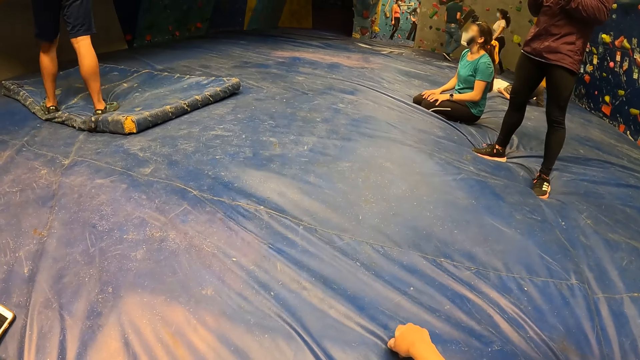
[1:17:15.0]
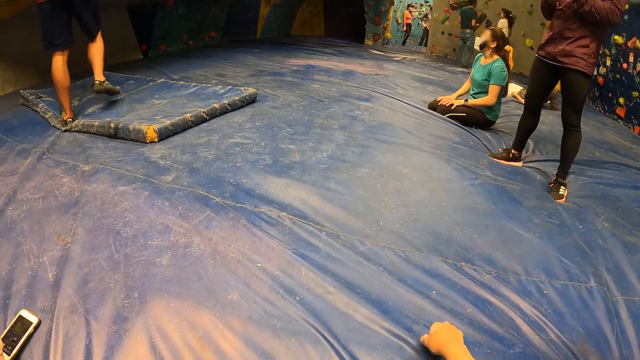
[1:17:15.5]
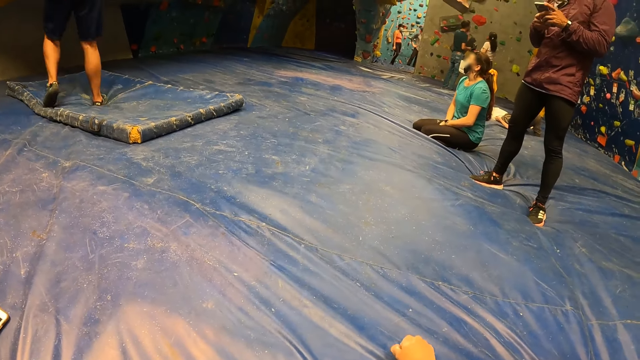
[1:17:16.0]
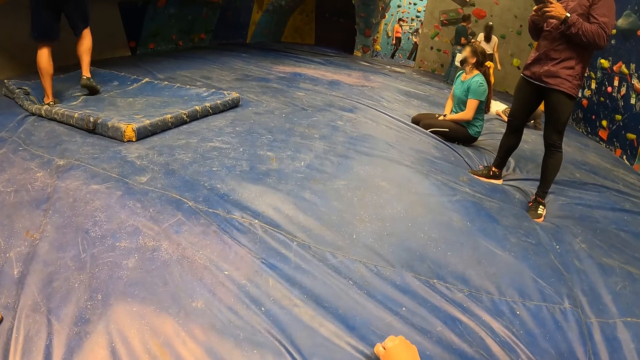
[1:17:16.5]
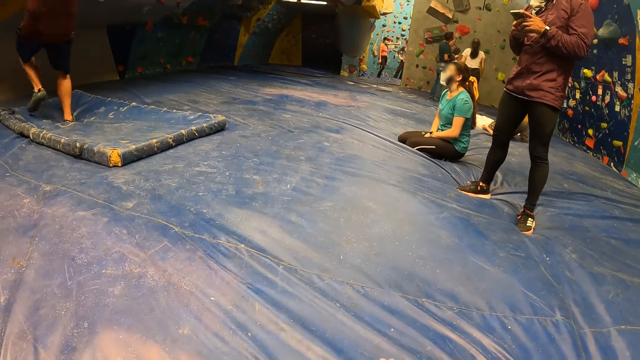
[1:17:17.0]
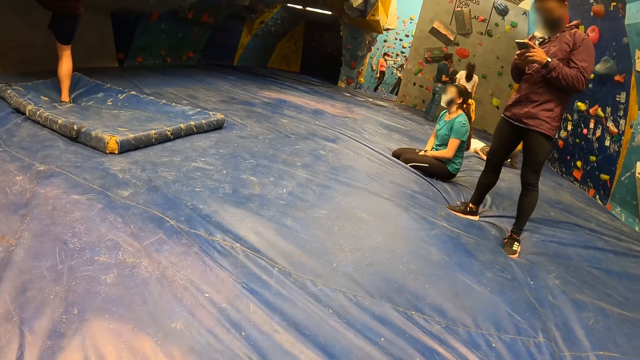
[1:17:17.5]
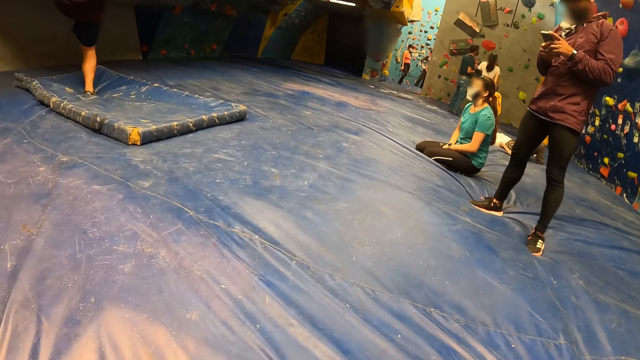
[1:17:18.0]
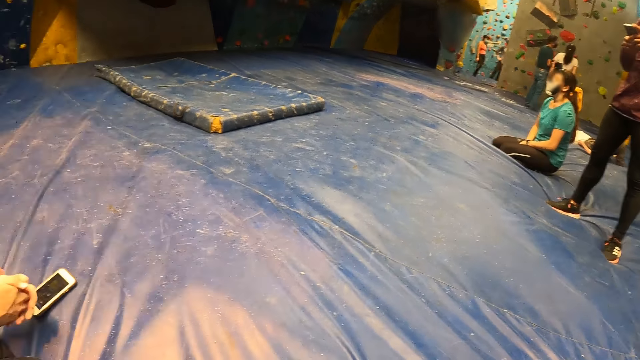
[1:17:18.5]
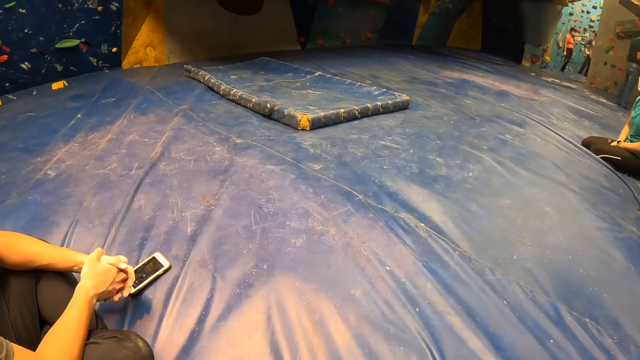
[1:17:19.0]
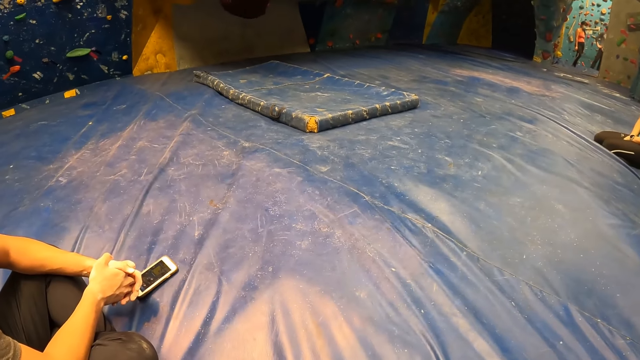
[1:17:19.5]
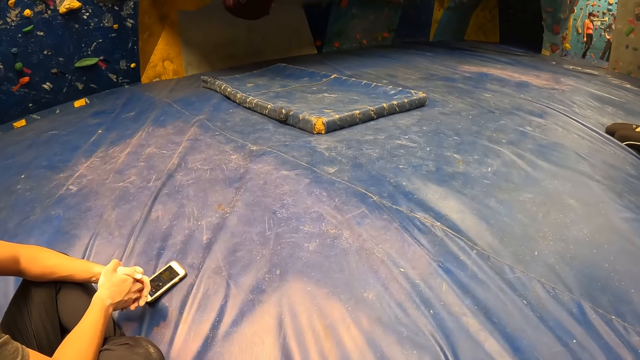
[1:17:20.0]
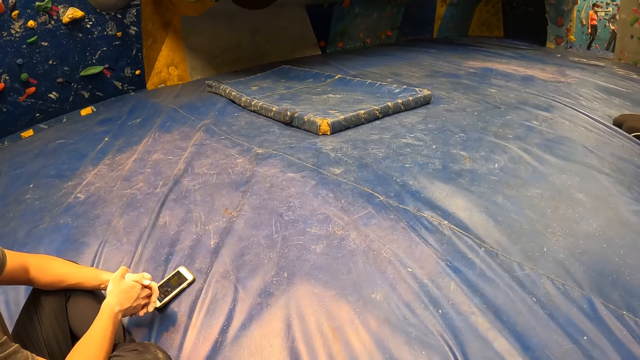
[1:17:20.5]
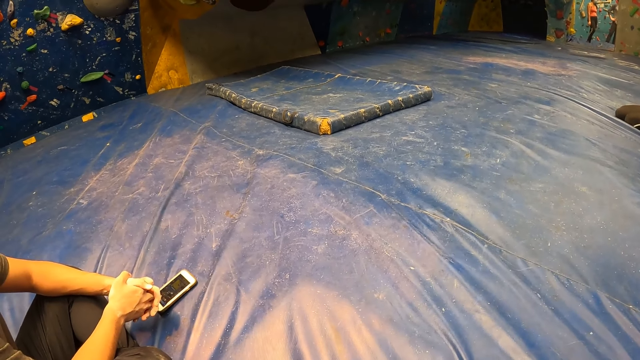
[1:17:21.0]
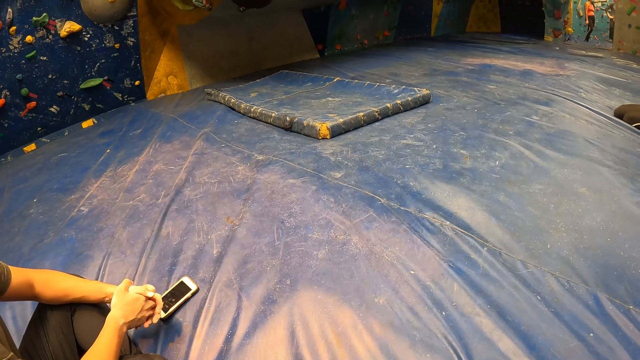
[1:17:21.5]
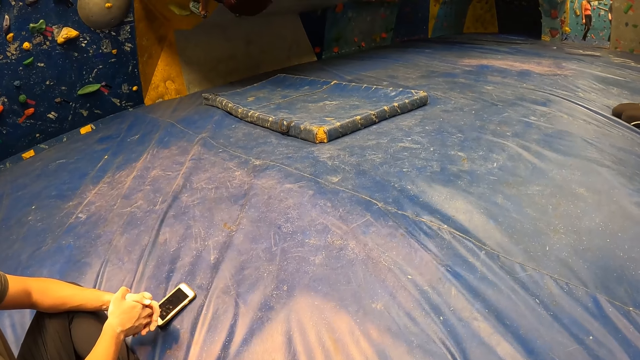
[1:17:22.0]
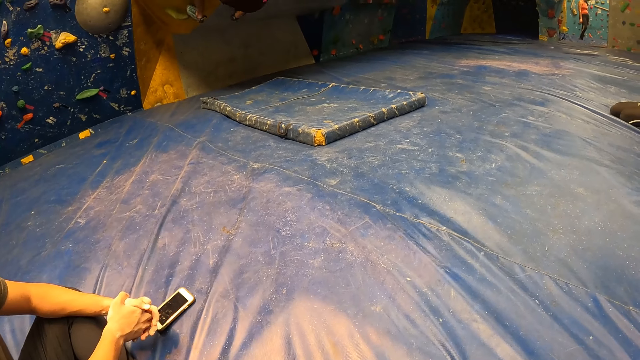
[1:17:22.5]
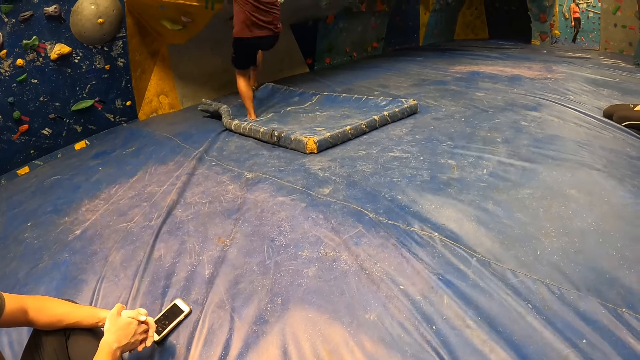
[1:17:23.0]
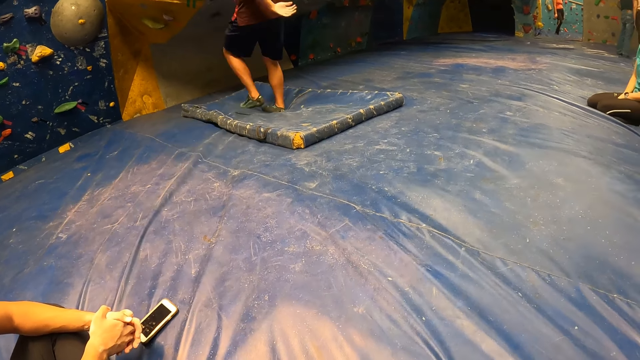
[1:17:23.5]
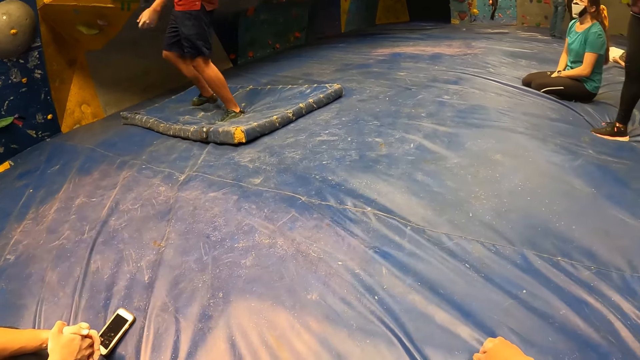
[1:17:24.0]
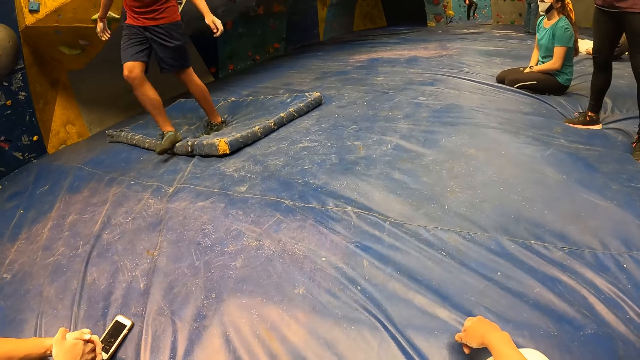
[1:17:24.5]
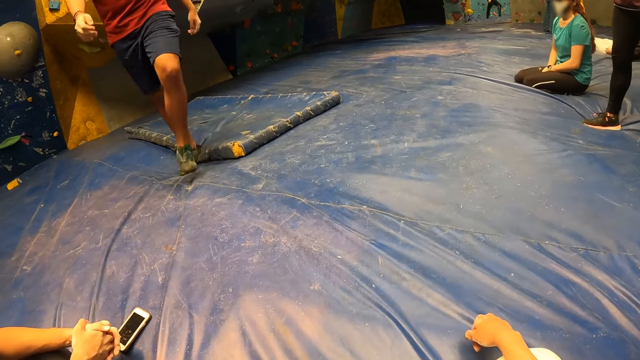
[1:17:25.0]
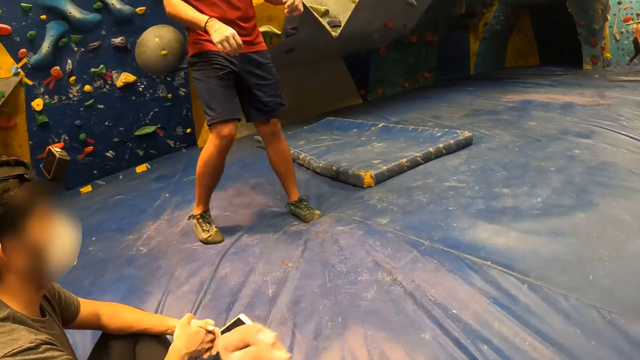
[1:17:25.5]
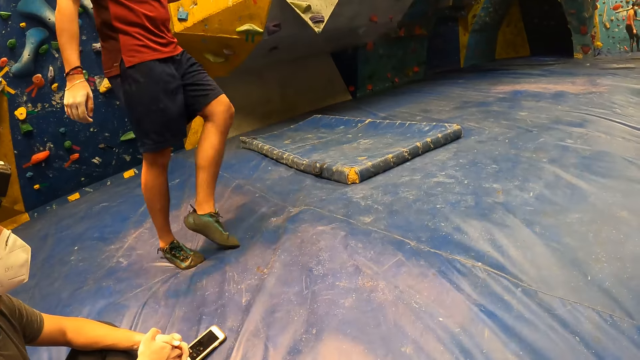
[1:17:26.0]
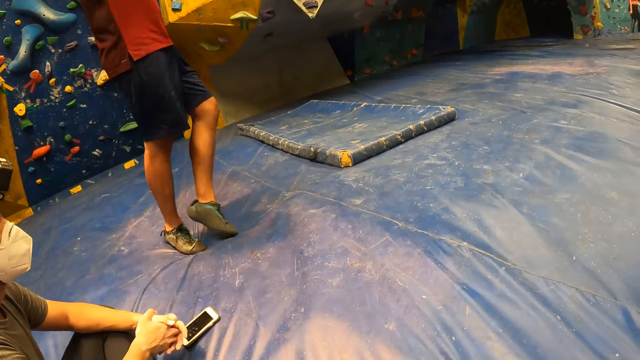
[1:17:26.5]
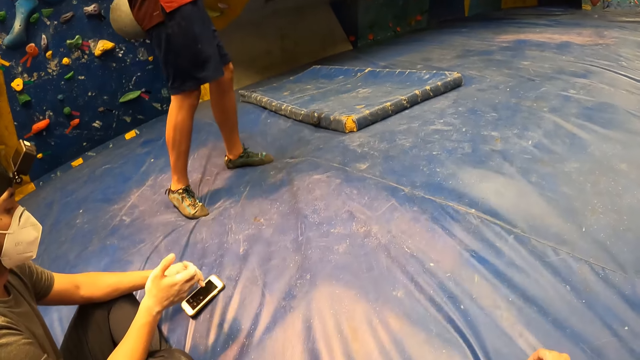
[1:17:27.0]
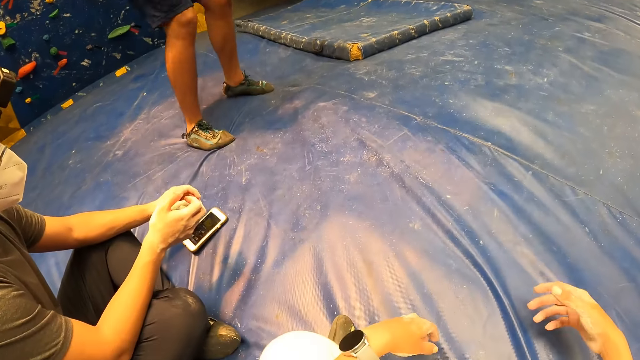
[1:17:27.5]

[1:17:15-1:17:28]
The camera wearer lifts up the hand. He adjusts the camera on his head with his left hand. He puts the hand down.

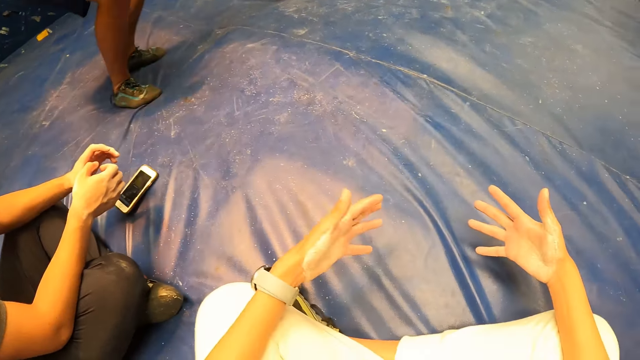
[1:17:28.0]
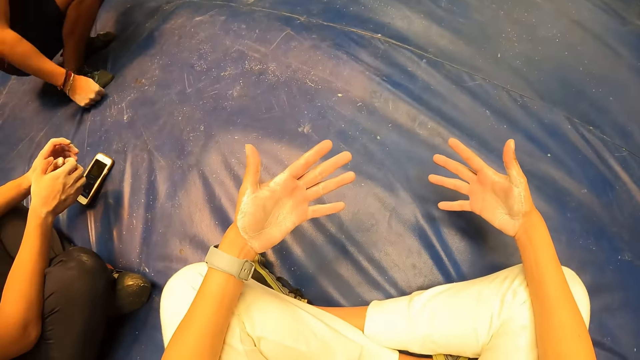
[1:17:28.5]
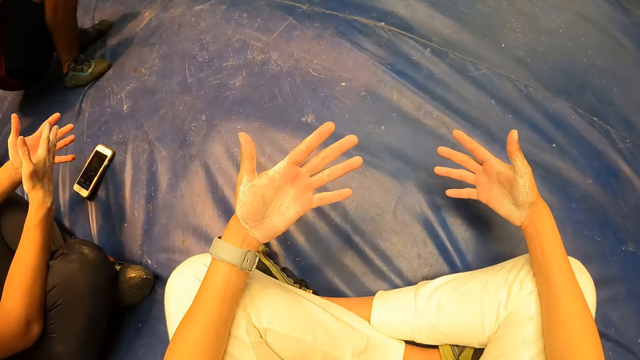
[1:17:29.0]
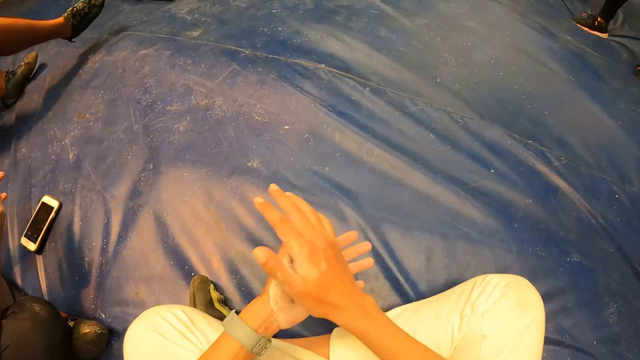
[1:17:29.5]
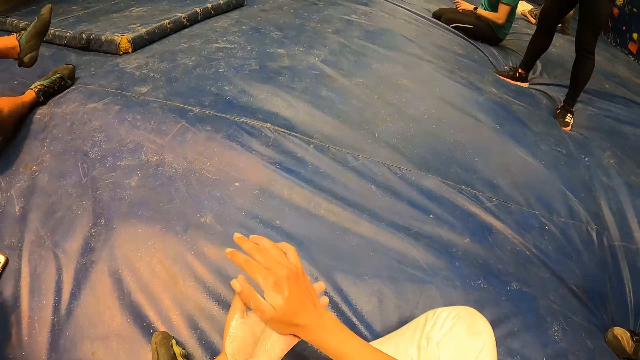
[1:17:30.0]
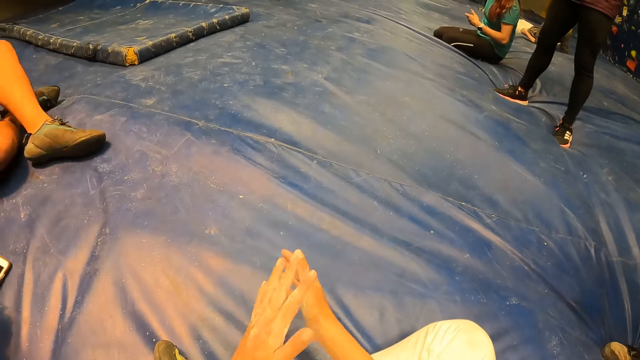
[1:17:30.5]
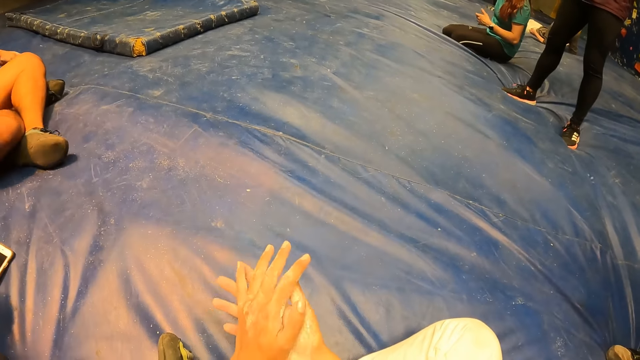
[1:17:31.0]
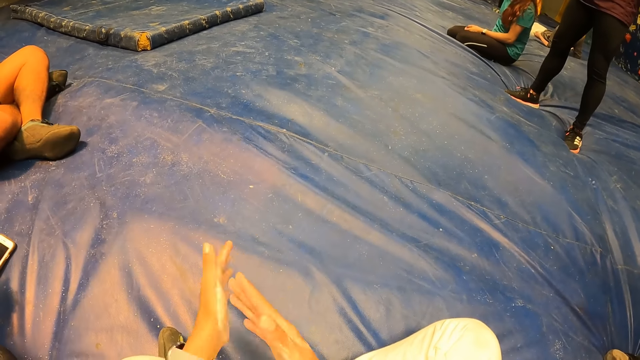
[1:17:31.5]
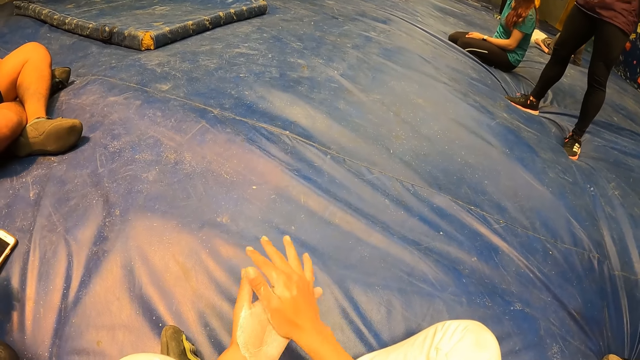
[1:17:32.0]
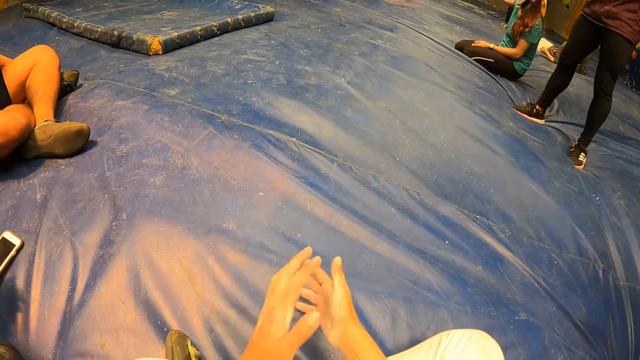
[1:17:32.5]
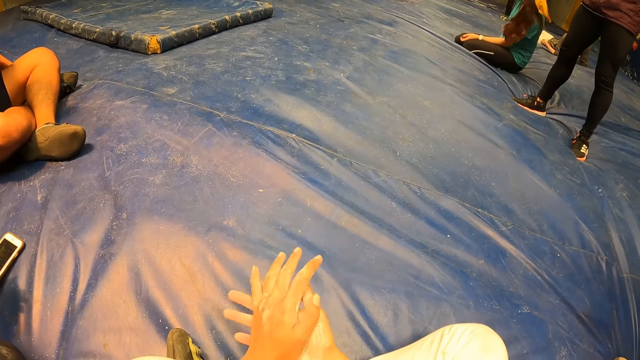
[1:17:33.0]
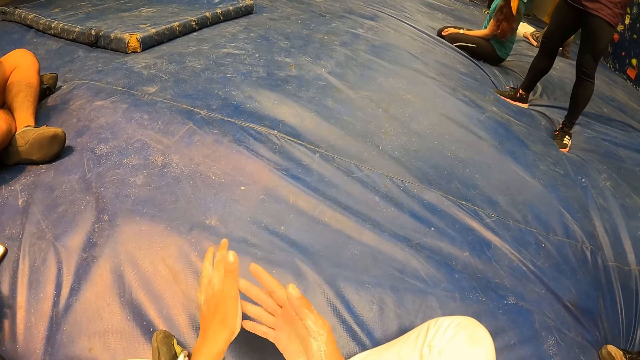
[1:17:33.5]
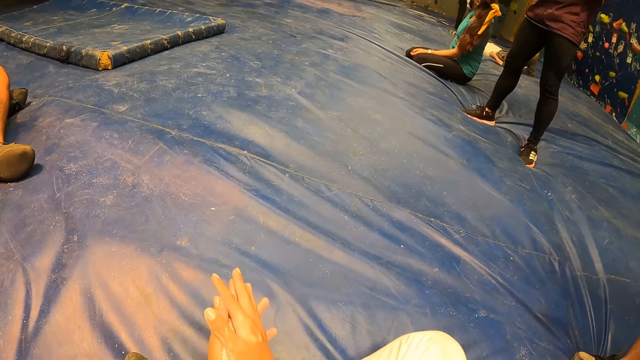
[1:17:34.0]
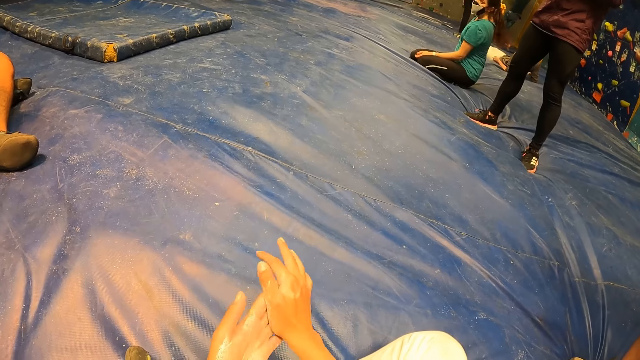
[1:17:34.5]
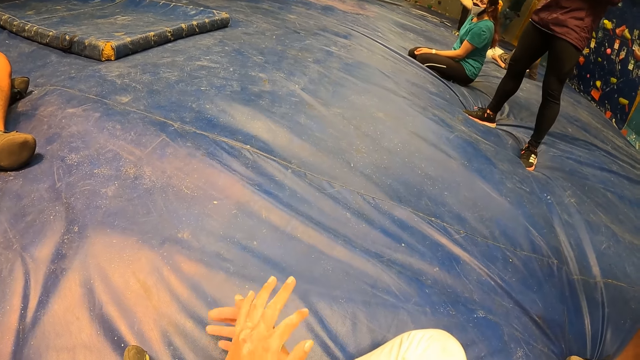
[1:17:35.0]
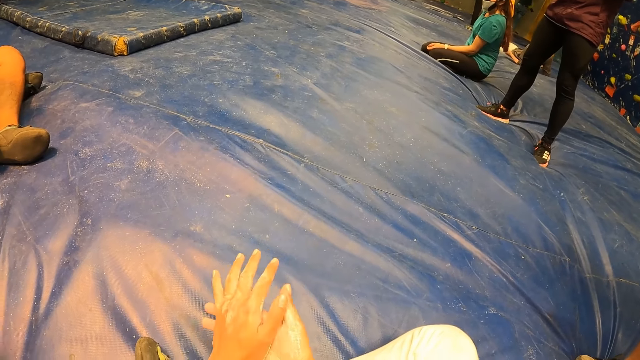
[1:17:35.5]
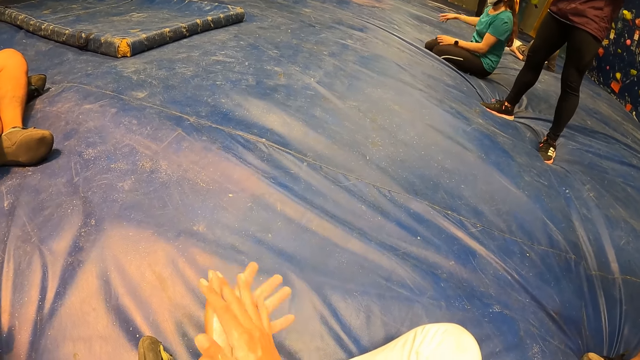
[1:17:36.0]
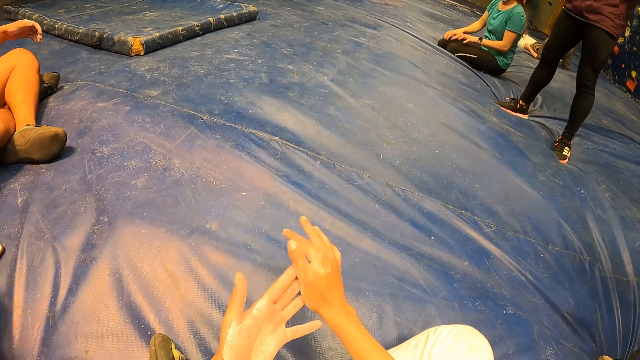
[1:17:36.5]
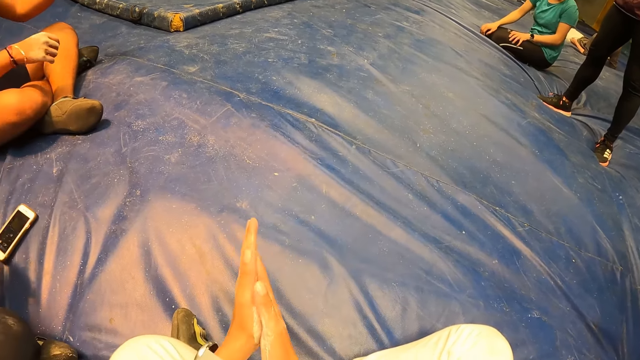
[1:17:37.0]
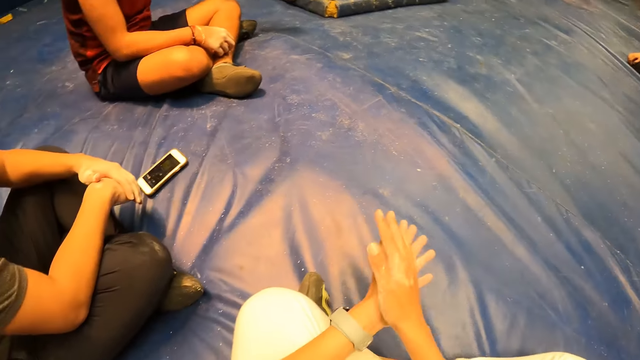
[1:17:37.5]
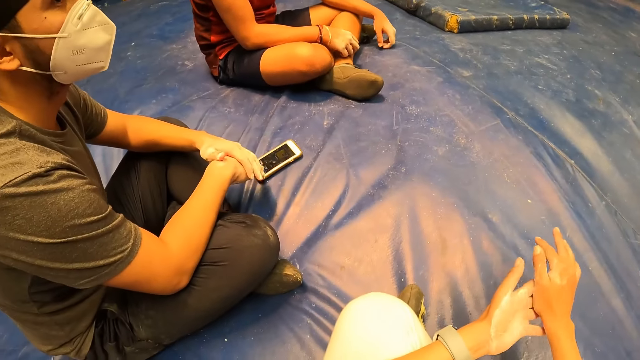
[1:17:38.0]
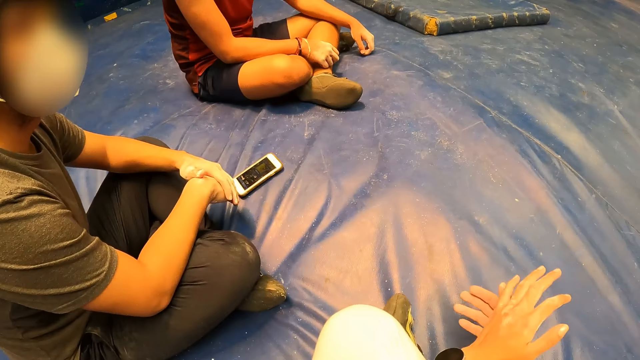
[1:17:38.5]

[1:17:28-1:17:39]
The camera wearer lifts up the hand. He rubs his hands together.
